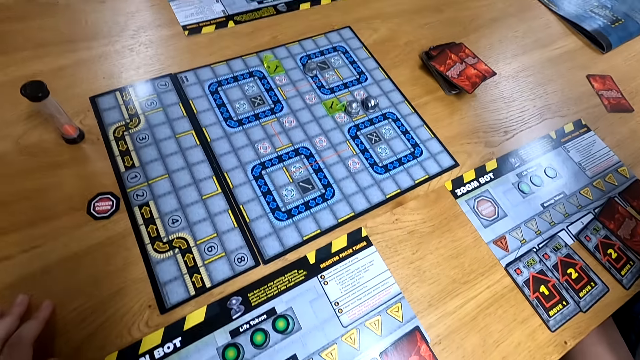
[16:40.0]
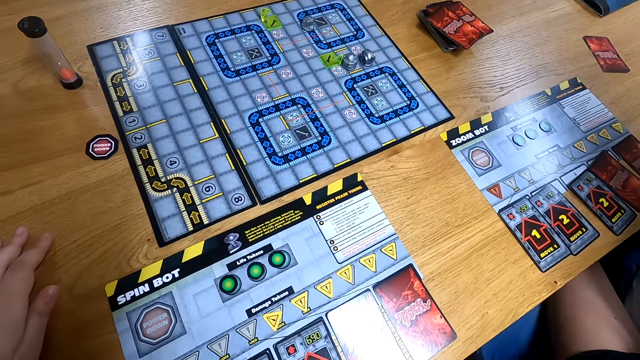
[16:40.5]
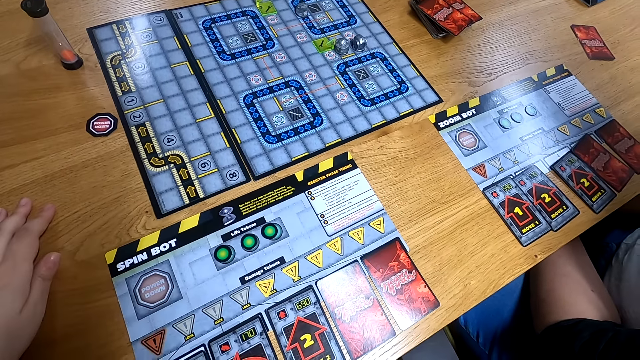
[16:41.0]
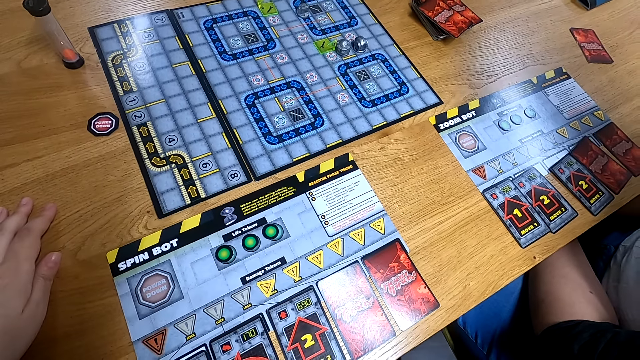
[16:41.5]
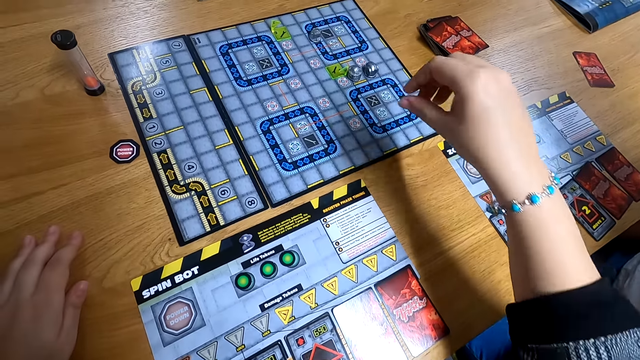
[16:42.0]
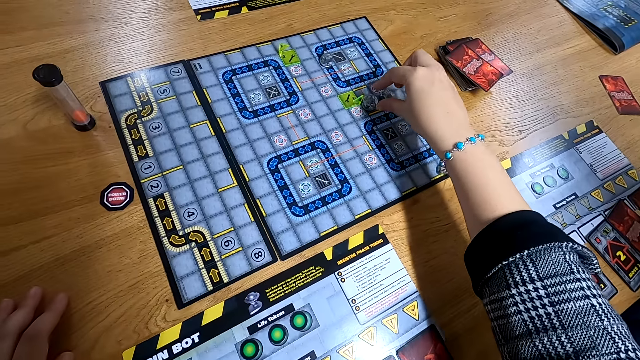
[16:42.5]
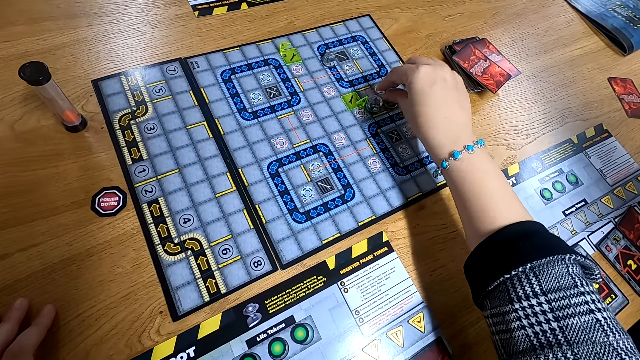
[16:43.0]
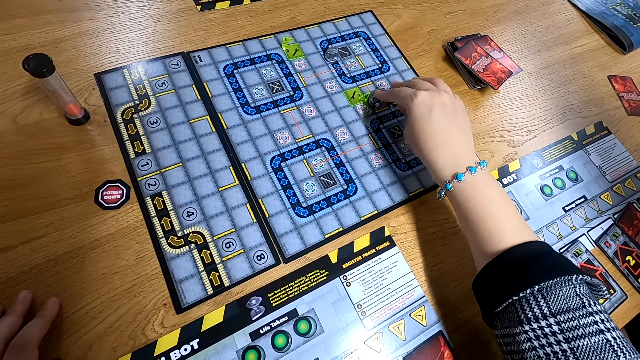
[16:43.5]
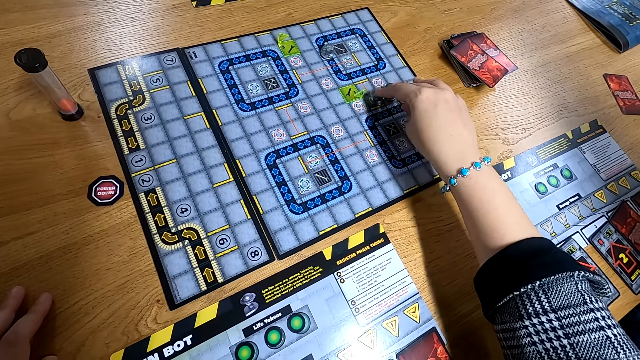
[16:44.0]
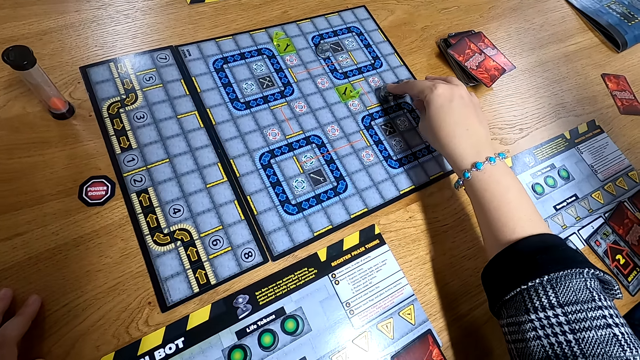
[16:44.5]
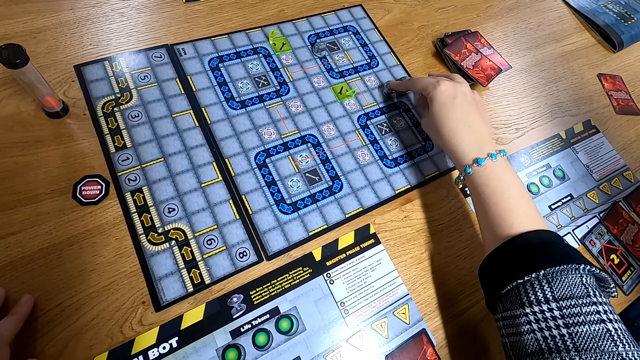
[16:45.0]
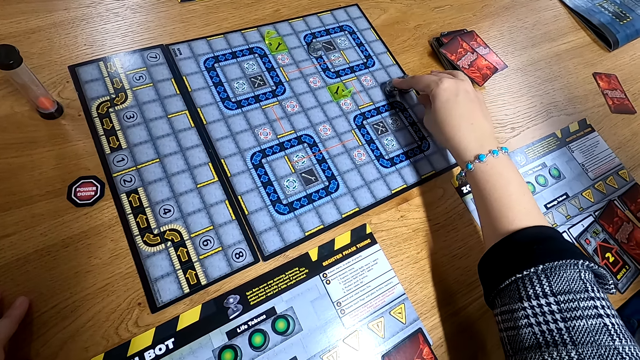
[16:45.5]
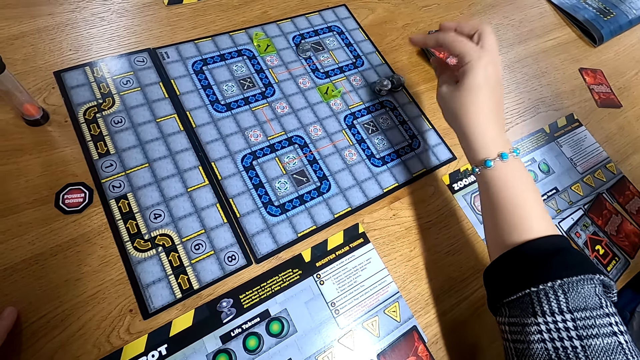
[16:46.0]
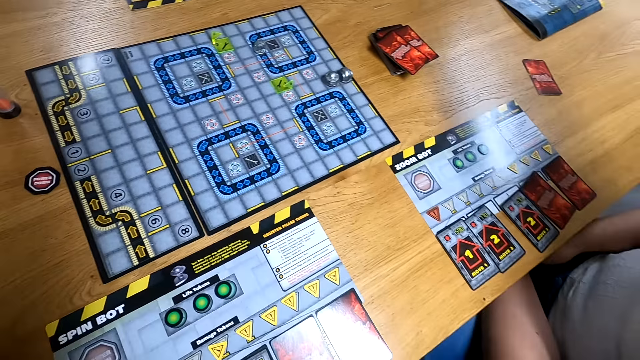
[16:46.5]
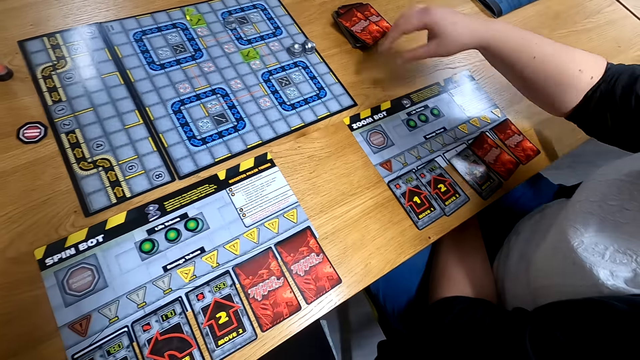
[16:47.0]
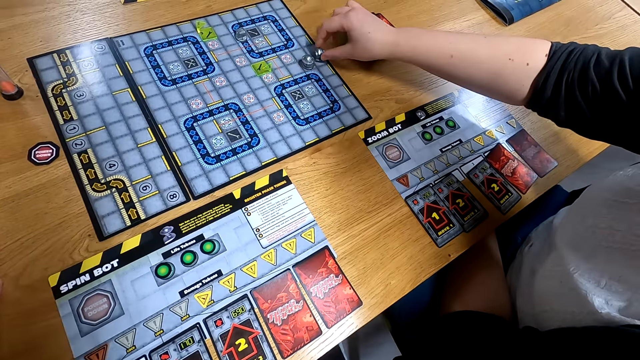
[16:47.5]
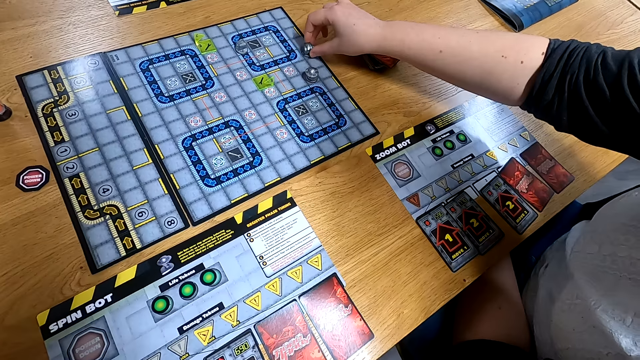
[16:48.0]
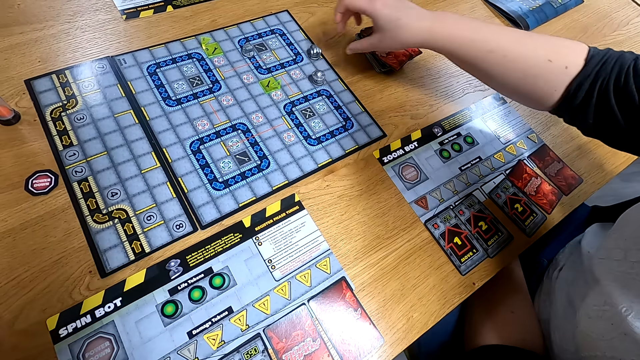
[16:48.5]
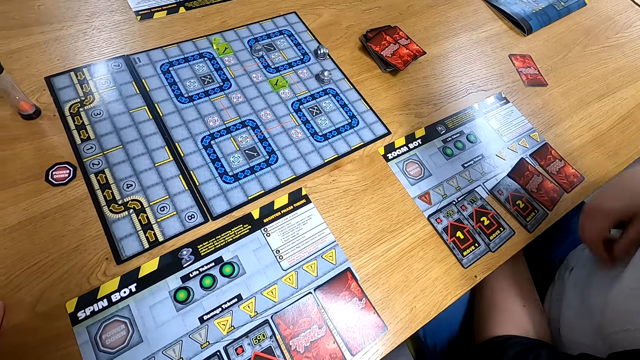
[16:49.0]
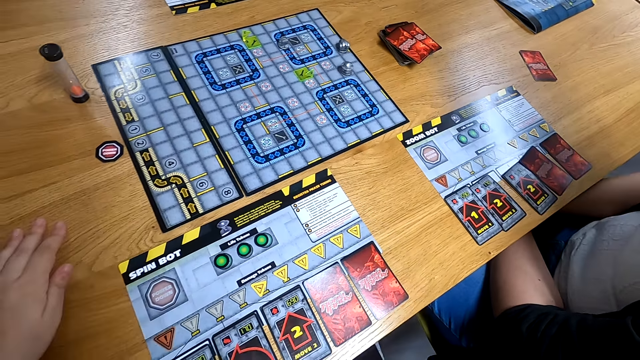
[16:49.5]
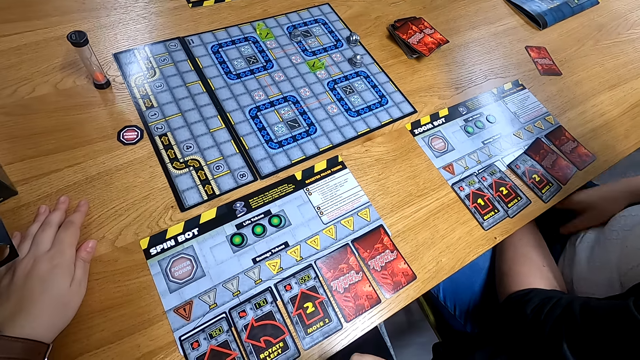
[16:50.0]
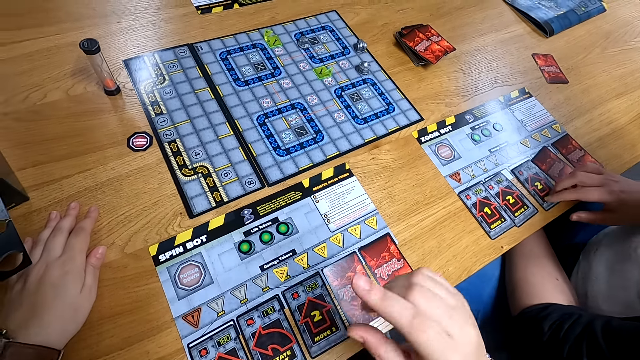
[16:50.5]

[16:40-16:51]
The camera wearer moves the robot with his right hand on the board game. The man moves the robot with his right hand on the board game.

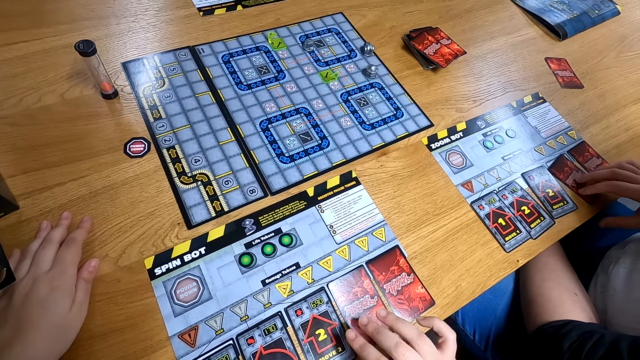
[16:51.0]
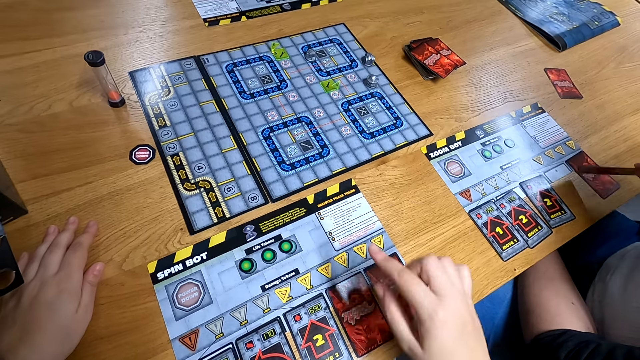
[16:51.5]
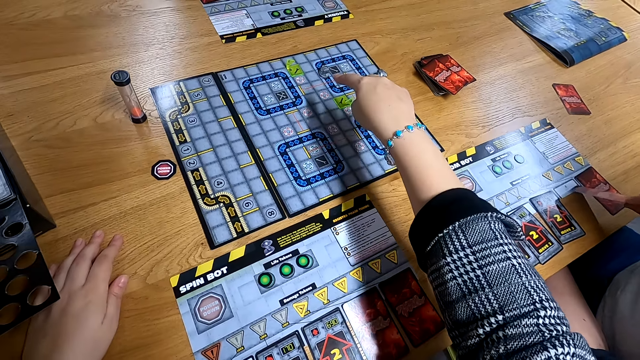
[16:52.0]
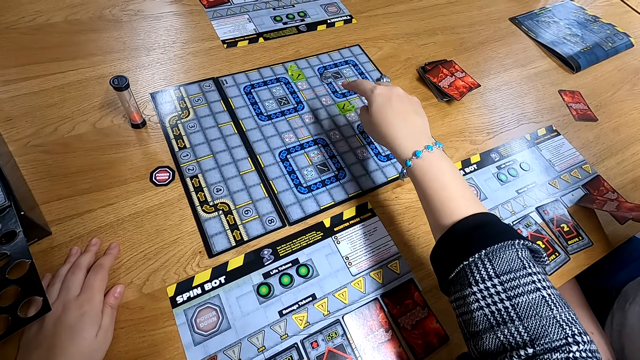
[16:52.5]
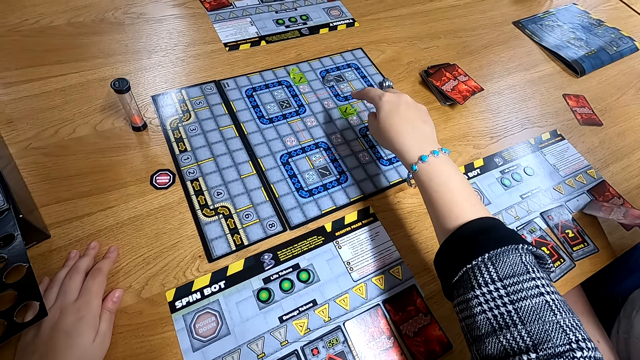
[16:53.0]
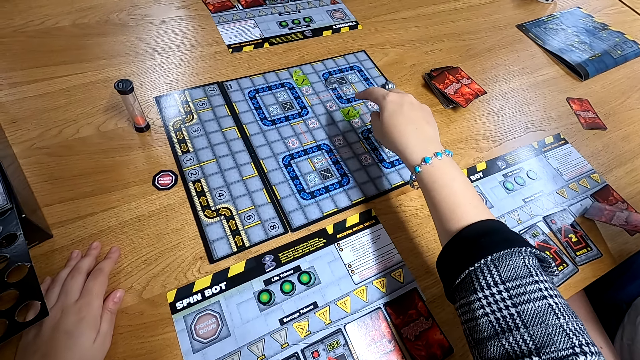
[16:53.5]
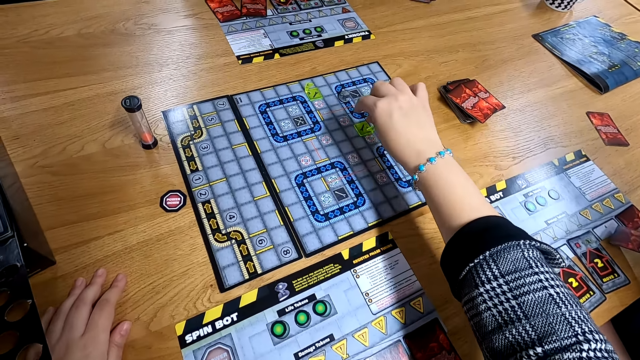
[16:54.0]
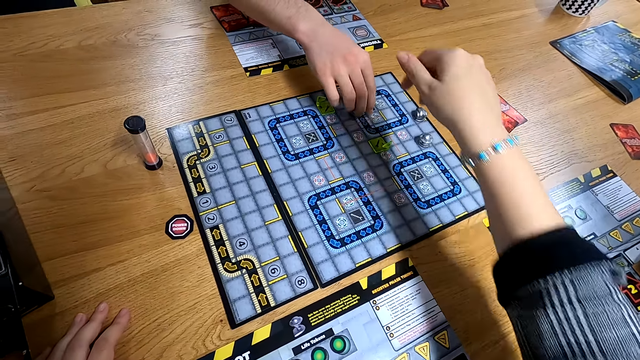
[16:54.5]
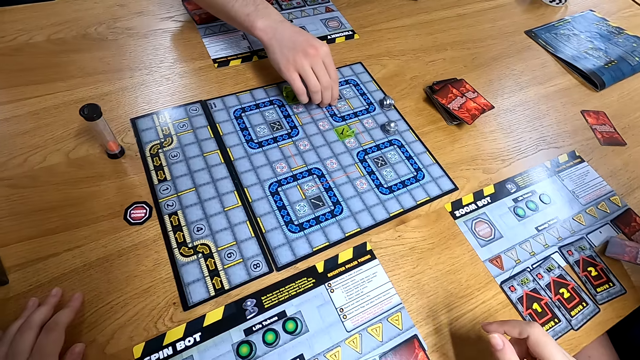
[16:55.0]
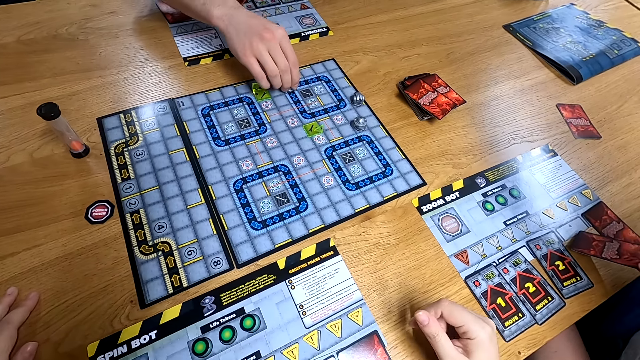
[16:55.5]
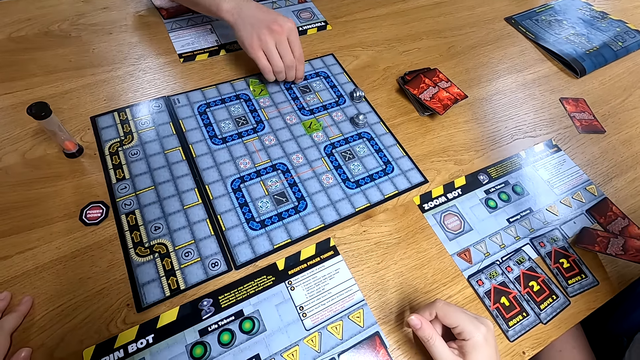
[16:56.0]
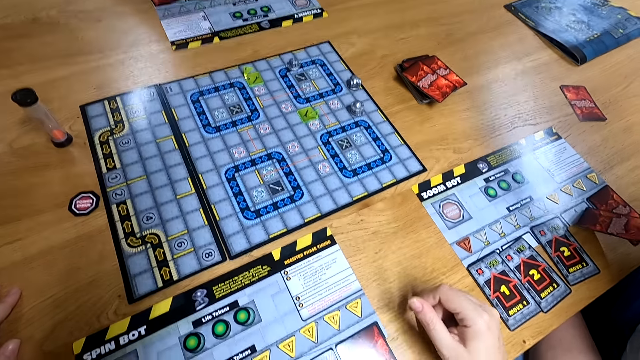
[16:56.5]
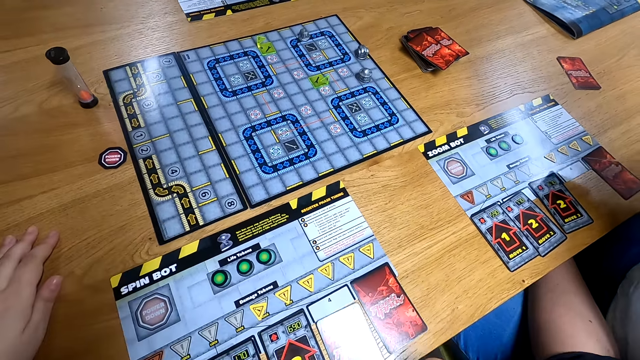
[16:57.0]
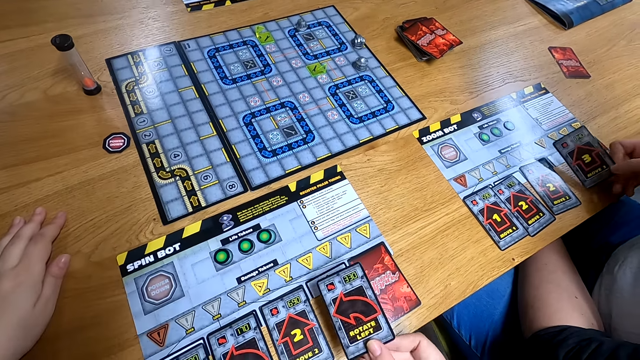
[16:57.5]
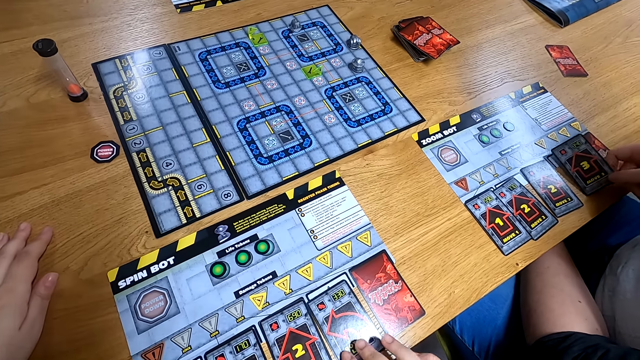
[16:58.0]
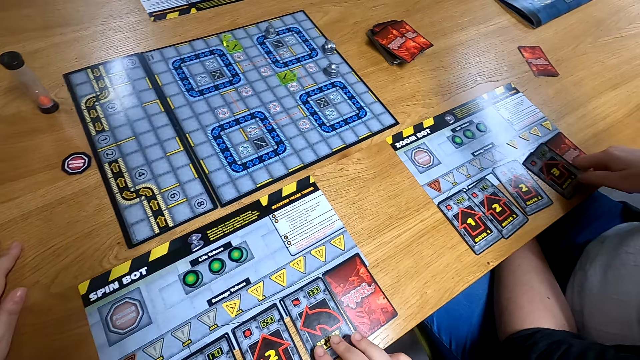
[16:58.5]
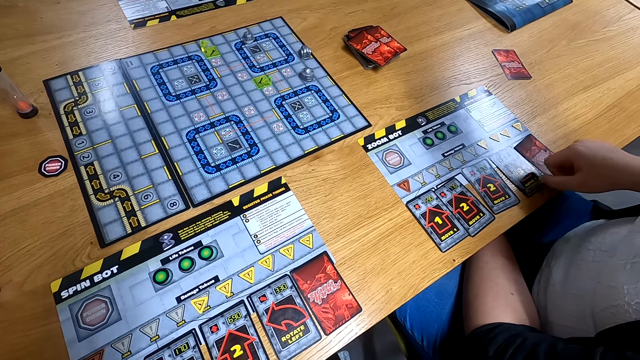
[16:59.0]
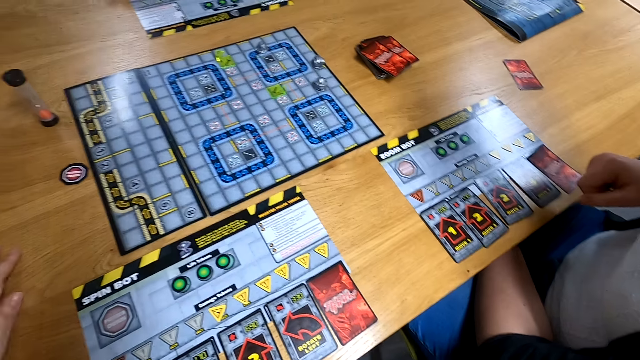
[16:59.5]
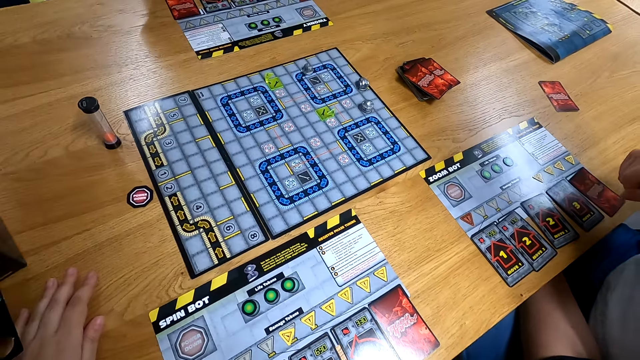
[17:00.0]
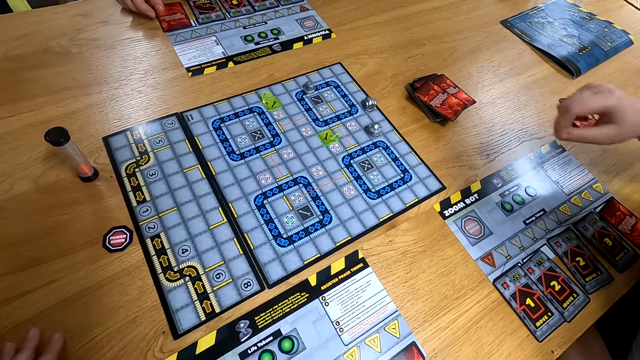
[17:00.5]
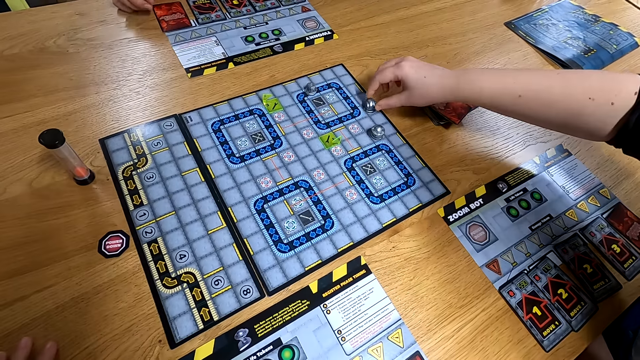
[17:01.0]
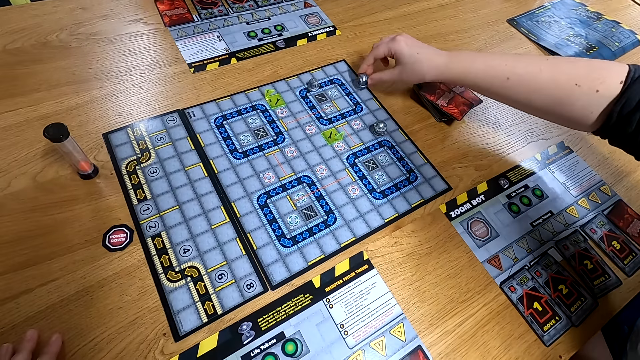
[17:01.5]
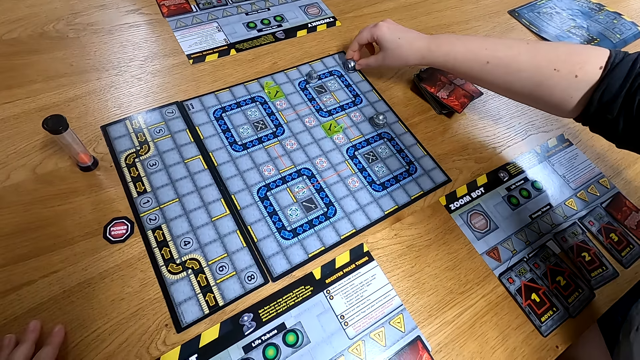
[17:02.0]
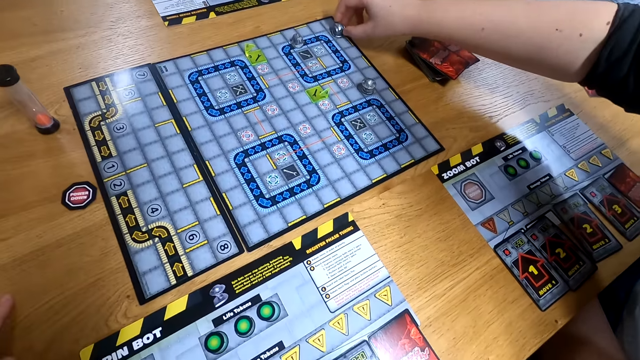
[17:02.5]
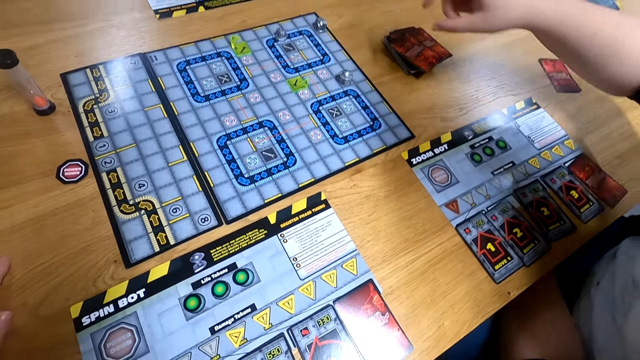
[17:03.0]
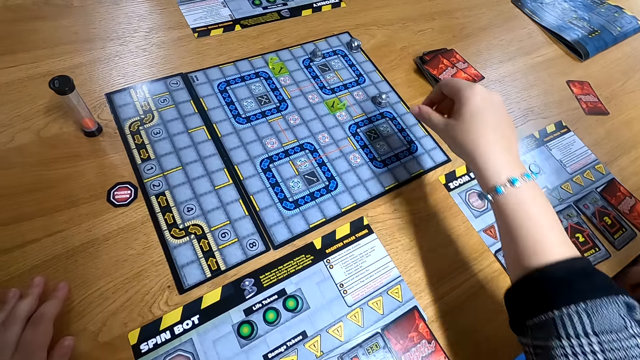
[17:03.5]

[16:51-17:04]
The man flips the card on the table with his right hand. The camera wearer interacts with another man. They count the boxes. The other man moves the robot with his right hand on the board game. The camera wearer flips the card on the table with his right hand. The first man moves the robot with his right hand on the board game.
